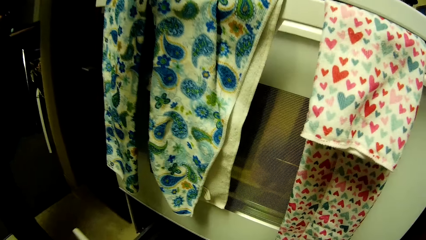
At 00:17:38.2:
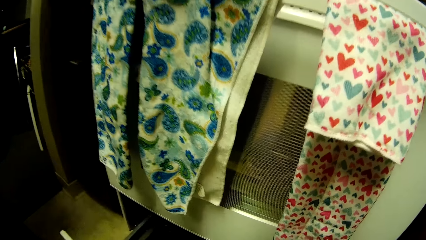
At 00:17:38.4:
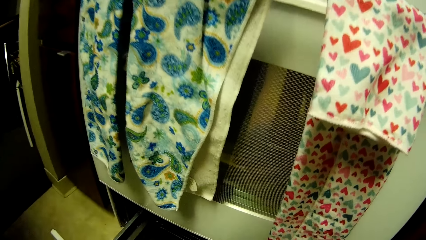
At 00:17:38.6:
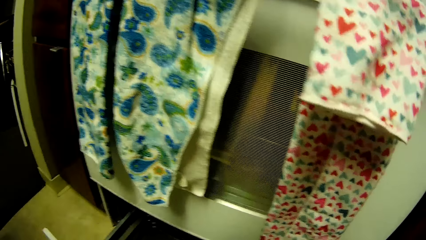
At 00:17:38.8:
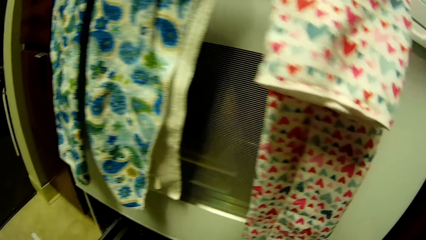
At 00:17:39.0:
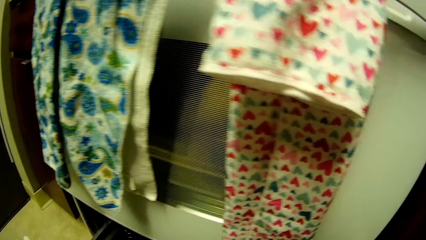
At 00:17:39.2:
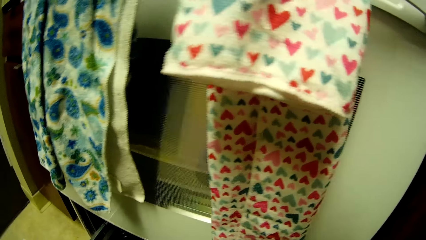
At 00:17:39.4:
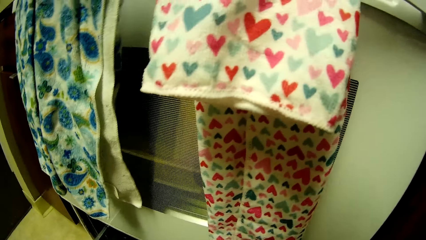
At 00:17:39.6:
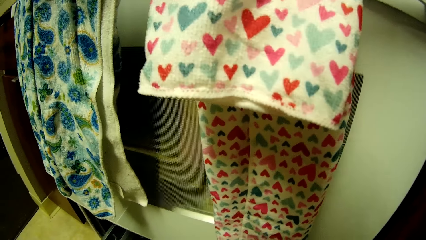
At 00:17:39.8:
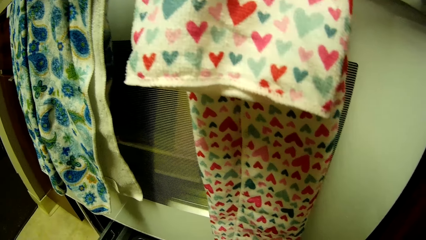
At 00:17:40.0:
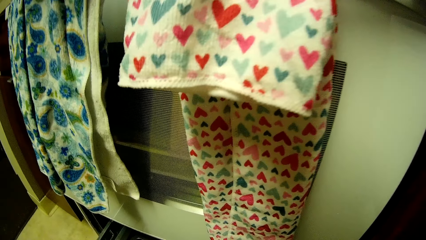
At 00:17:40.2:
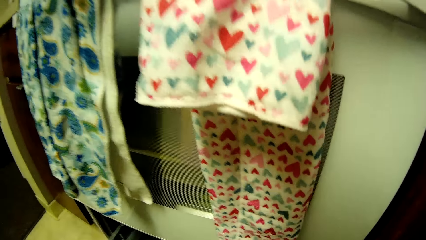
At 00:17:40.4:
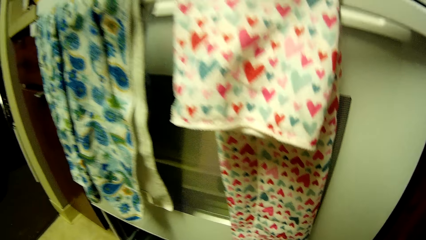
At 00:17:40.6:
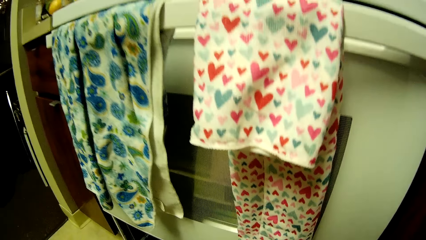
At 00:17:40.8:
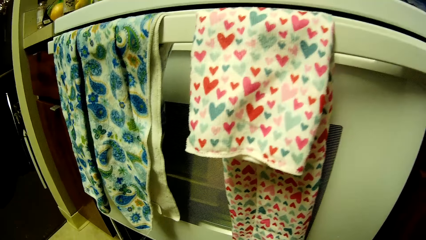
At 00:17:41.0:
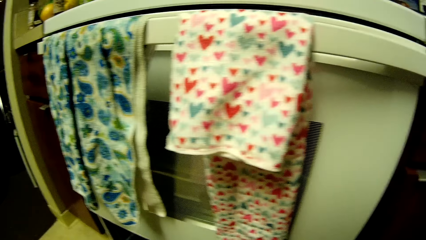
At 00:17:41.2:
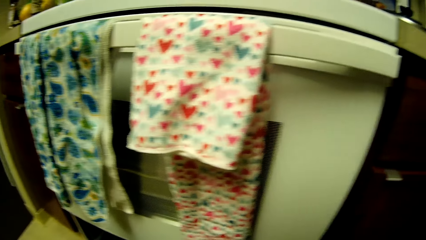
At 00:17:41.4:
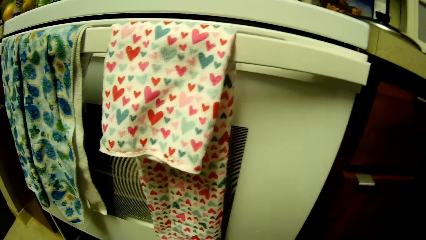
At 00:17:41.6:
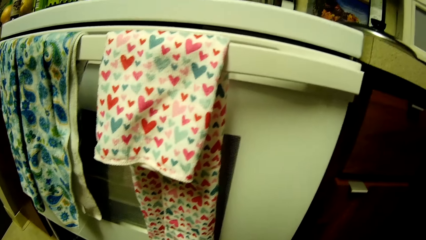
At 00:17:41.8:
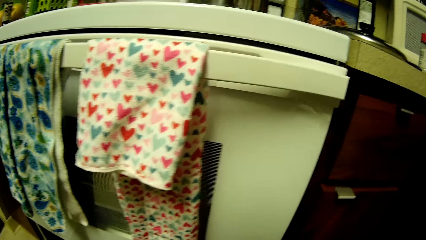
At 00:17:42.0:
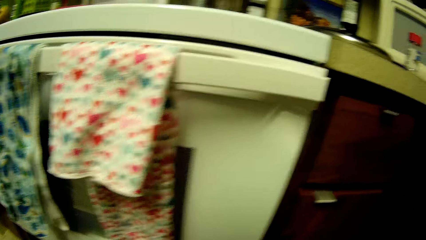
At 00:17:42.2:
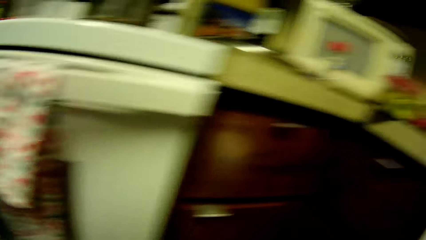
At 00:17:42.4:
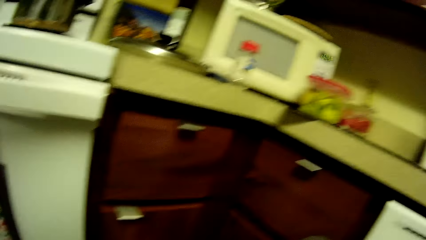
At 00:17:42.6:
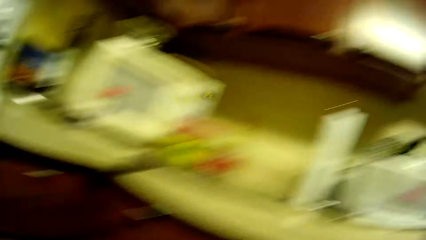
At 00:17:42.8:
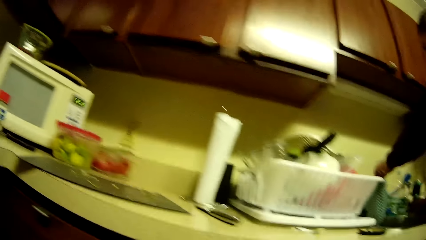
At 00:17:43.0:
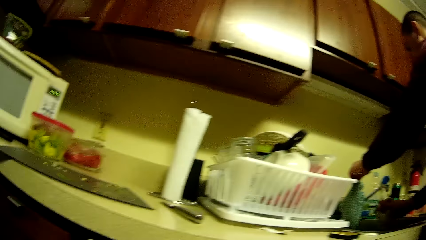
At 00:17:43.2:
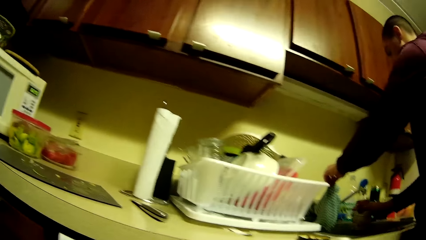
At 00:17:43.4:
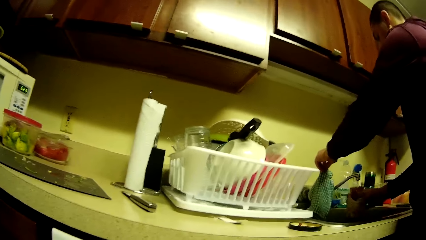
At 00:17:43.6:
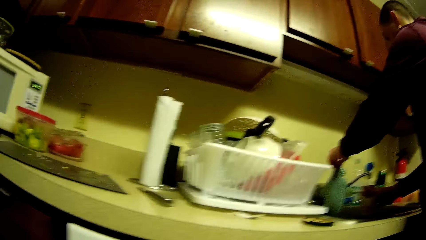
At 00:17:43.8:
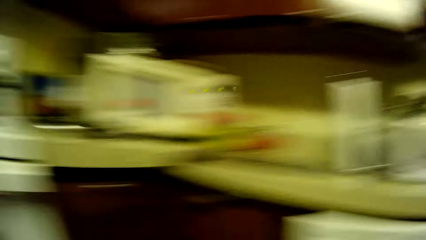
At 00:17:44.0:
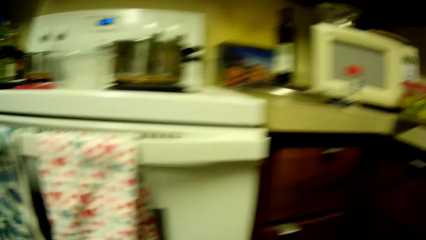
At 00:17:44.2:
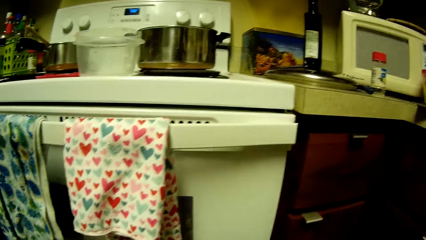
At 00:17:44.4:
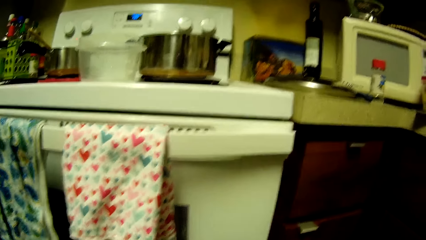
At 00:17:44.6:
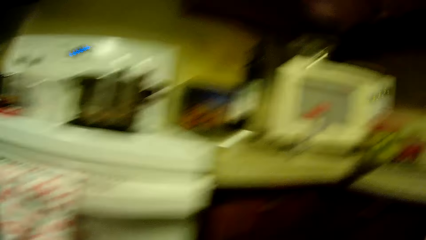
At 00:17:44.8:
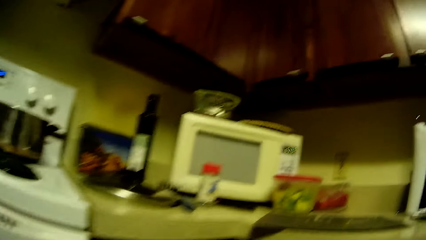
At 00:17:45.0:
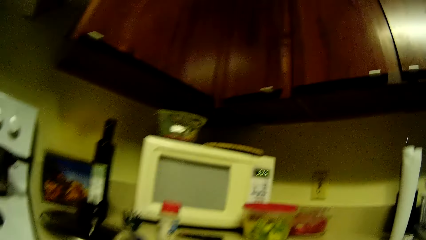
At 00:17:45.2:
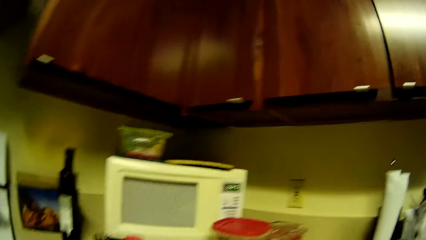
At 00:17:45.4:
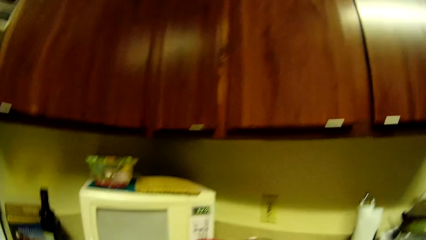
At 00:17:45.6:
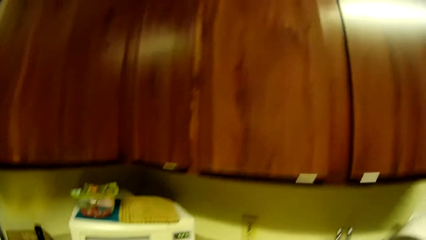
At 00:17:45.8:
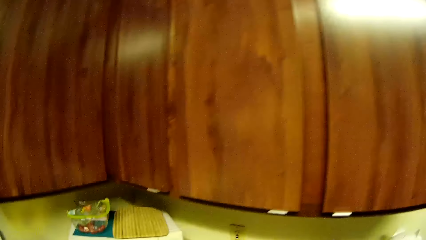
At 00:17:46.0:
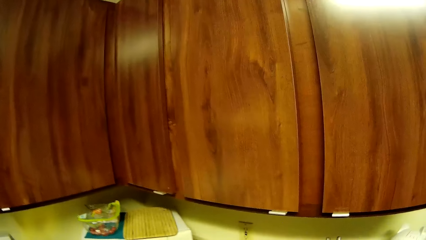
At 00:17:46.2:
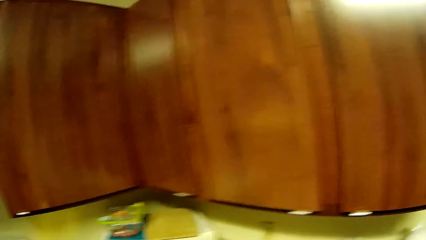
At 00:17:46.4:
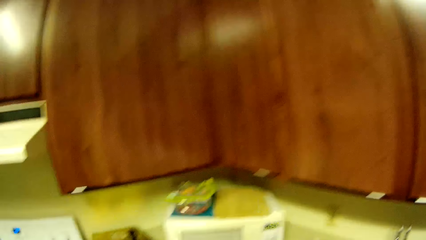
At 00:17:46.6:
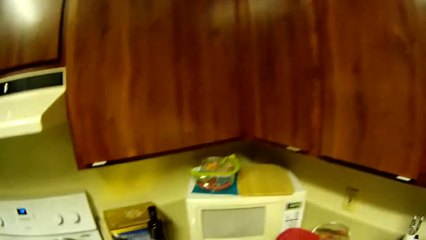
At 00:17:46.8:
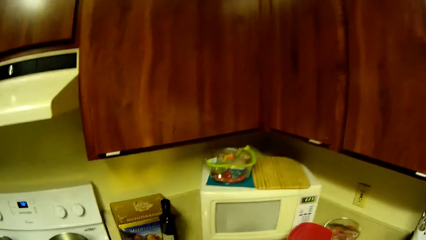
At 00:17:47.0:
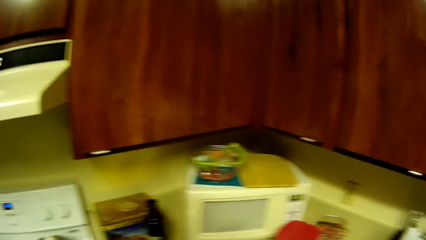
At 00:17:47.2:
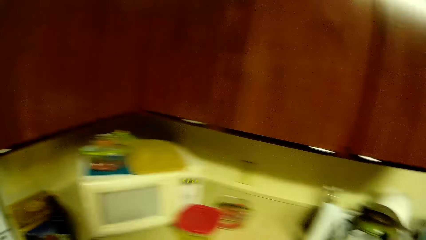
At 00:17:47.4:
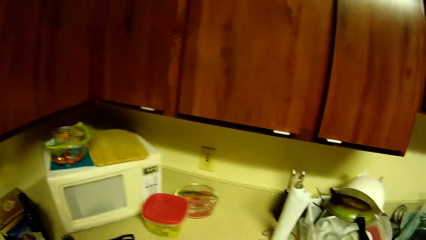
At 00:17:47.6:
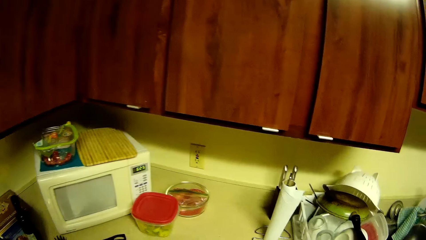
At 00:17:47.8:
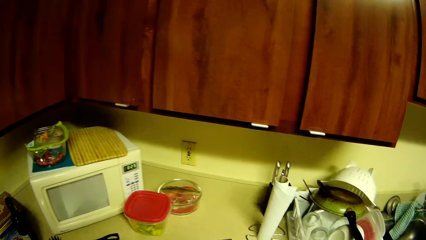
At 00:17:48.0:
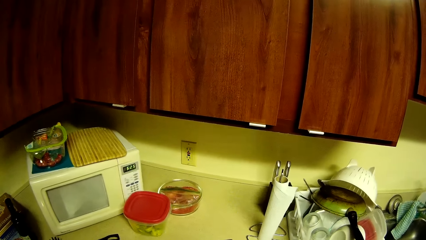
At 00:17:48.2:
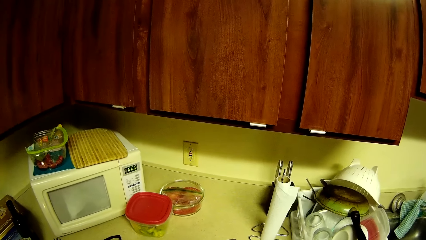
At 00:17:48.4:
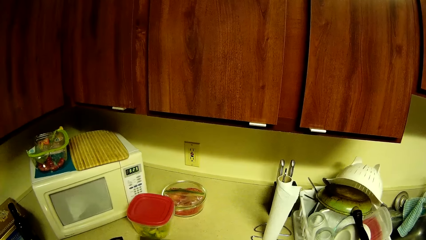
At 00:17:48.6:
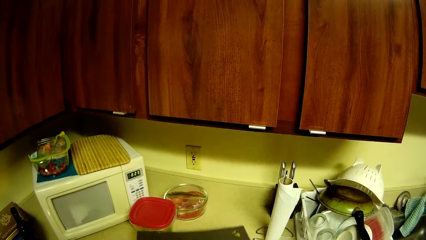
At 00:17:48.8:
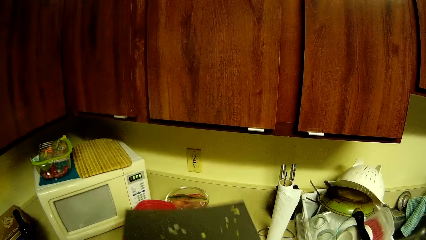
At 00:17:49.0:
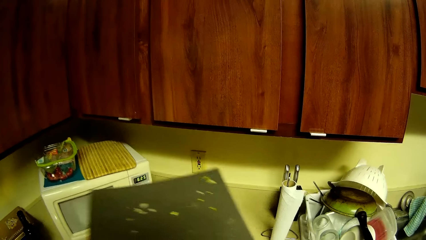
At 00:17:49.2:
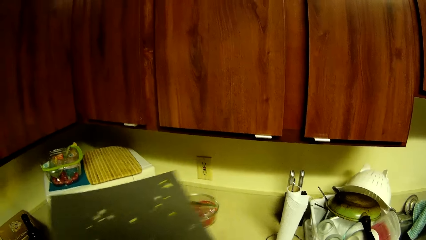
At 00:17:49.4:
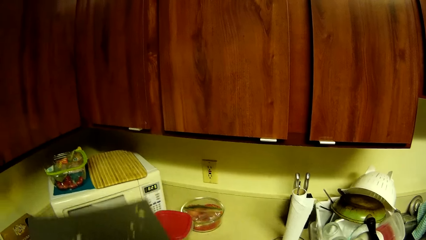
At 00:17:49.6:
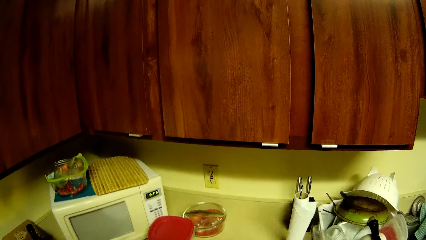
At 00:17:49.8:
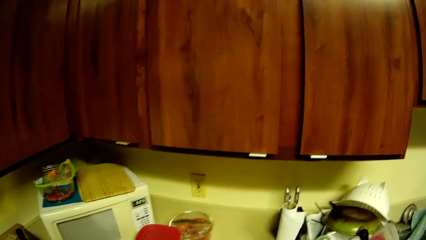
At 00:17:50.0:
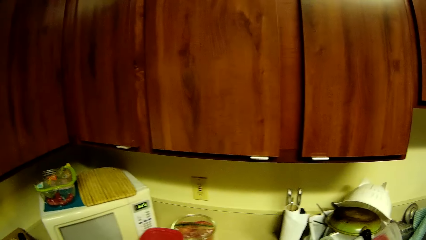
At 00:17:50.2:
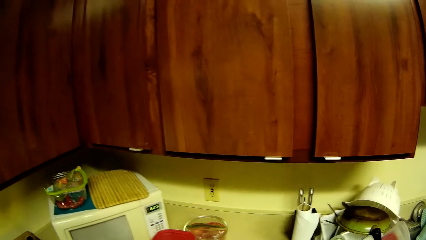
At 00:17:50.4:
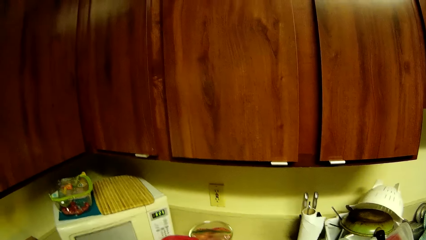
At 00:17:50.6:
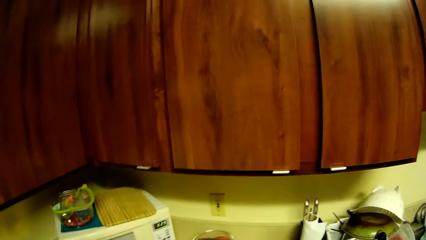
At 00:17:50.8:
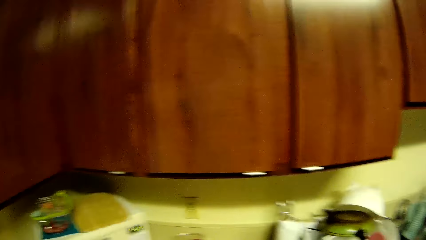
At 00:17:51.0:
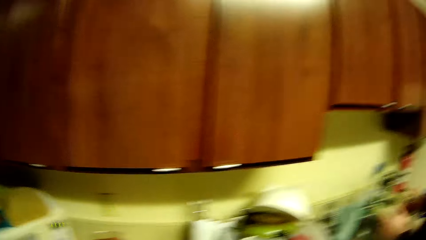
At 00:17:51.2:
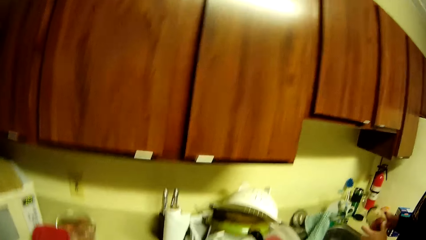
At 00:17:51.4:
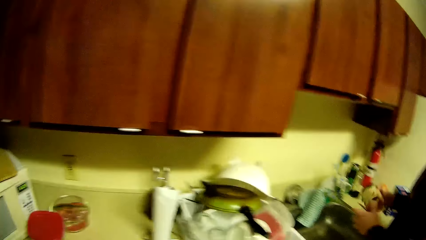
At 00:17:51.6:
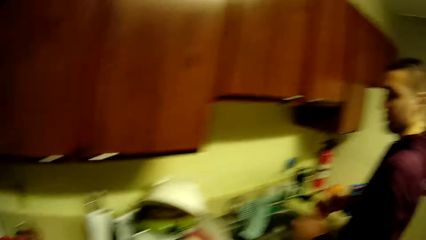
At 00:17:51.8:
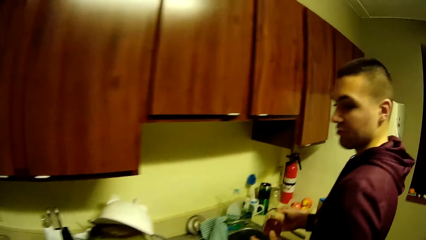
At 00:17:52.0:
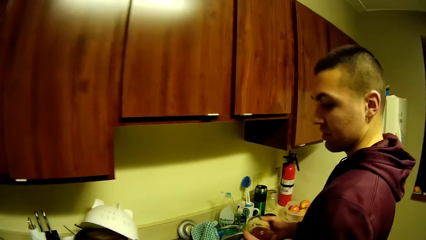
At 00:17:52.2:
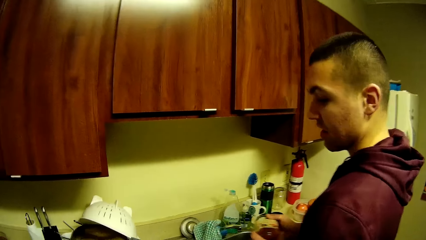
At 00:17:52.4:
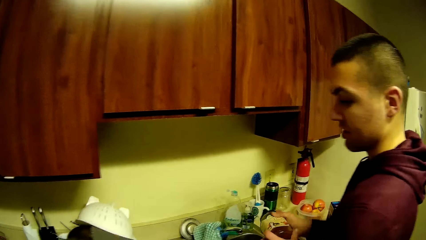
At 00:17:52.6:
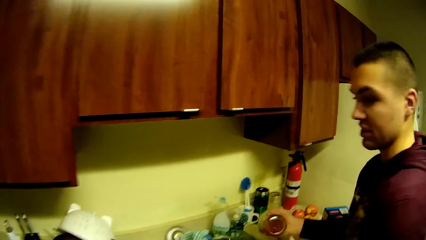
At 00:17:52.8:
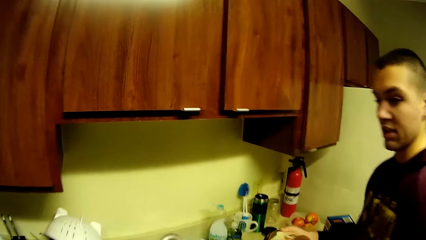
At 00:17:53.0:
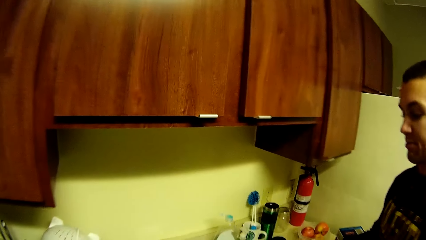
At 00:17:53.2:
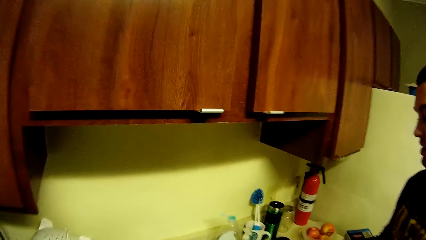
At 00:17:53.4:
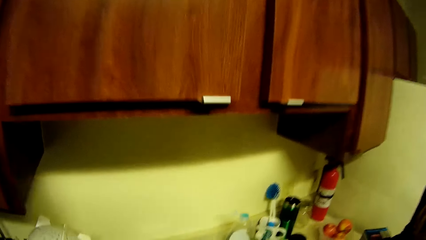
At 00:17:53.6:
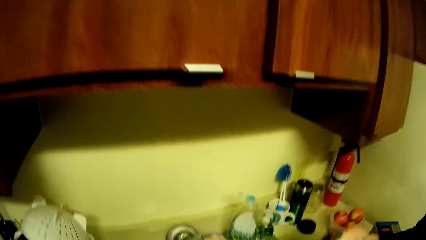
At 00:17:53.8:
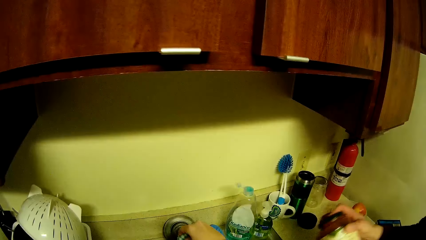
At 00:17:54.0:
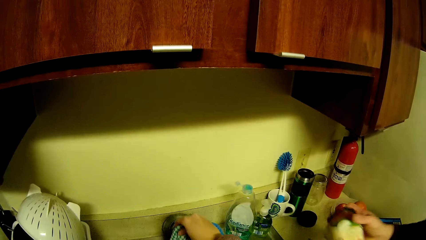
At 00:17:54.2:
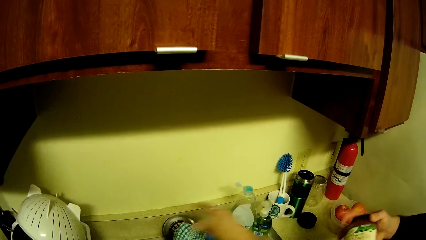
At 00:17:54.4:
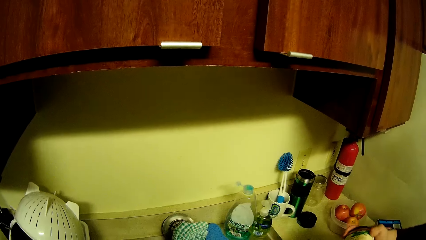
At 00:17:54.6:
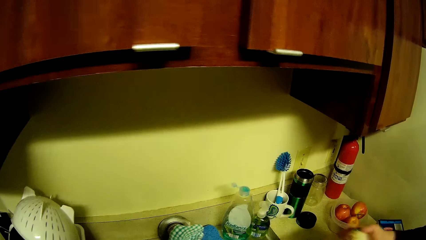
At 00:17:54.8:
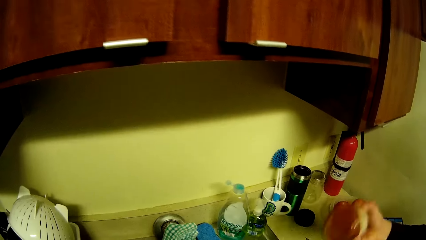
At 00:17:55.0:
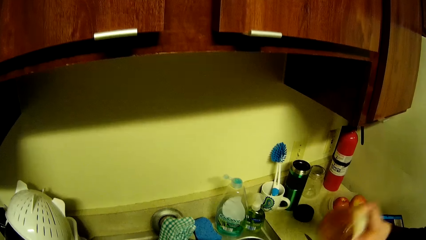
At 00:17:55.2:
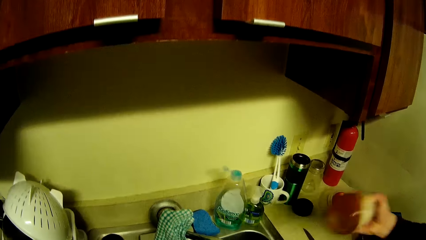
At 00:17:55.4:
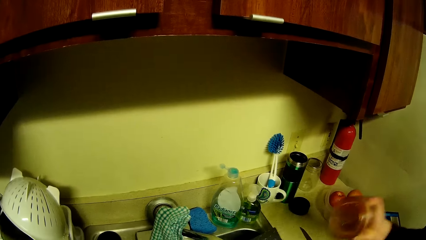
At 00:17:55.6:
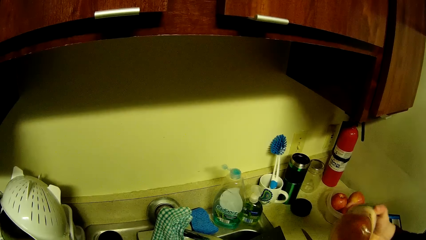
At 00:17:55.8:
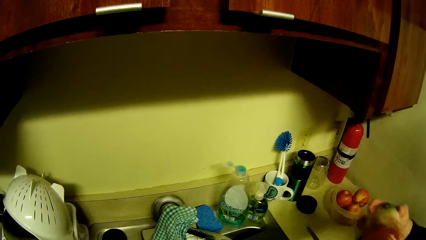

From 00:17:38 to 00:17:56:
The man fetches the spice jar from the faucet. The camera wearer raises the plastic board from the table with her left hand. The man shakes the jar with his right hand. The camera wearer turns on the faucet with her right hand.
